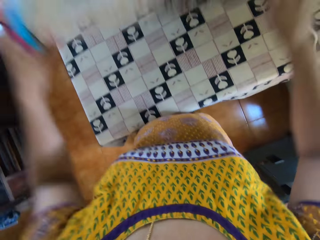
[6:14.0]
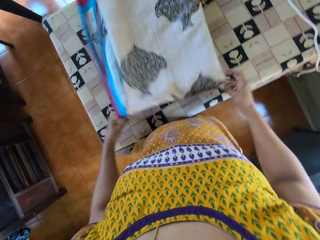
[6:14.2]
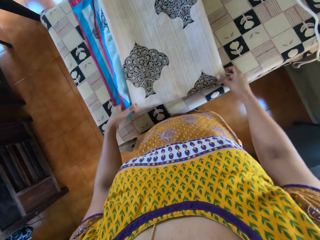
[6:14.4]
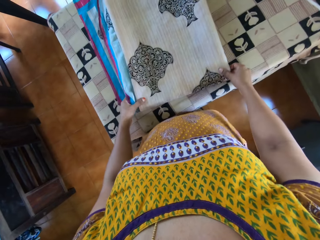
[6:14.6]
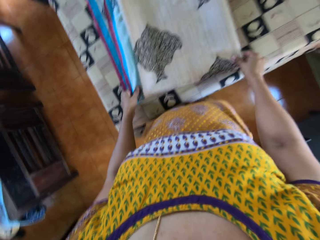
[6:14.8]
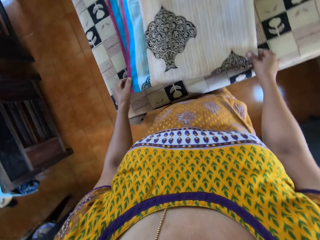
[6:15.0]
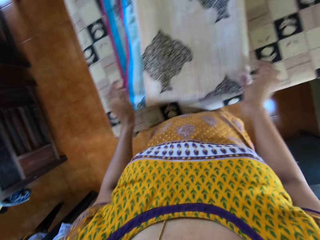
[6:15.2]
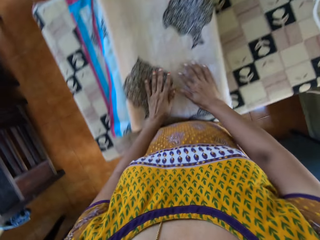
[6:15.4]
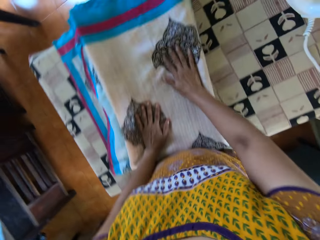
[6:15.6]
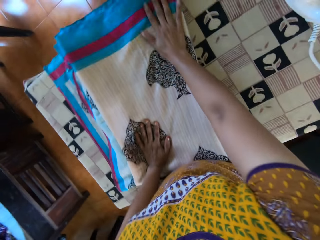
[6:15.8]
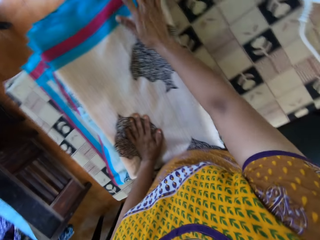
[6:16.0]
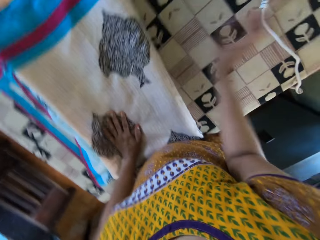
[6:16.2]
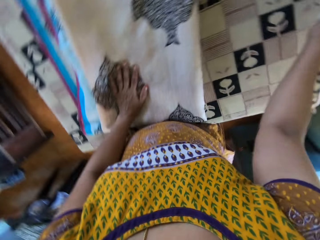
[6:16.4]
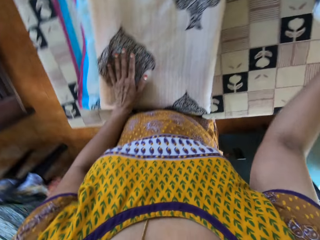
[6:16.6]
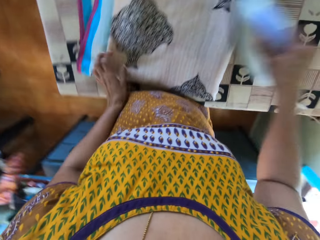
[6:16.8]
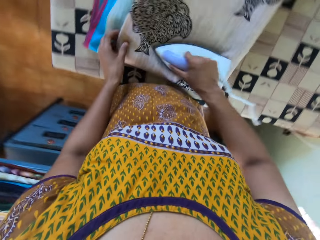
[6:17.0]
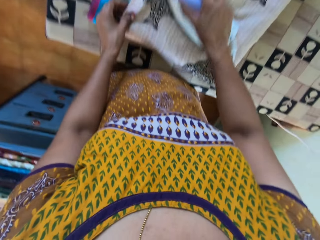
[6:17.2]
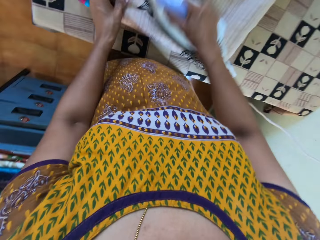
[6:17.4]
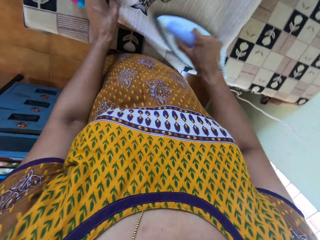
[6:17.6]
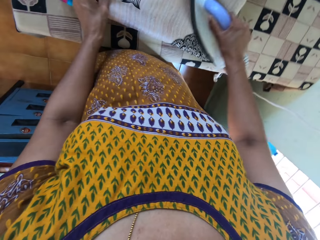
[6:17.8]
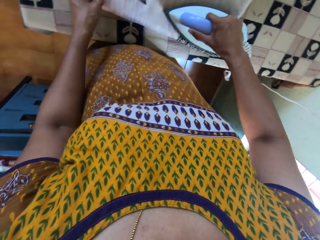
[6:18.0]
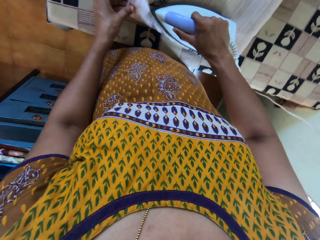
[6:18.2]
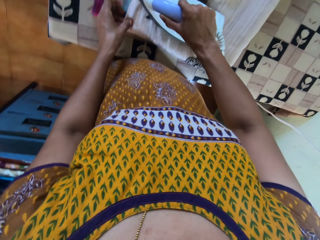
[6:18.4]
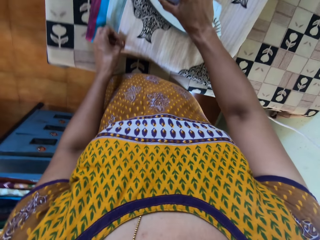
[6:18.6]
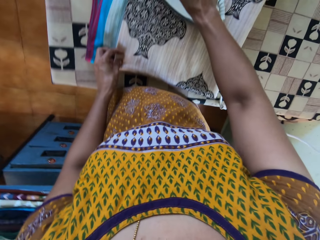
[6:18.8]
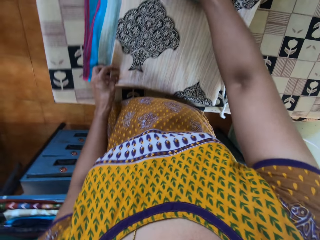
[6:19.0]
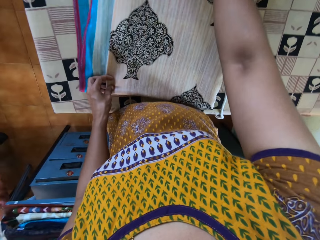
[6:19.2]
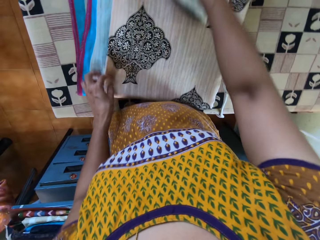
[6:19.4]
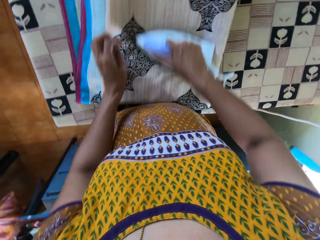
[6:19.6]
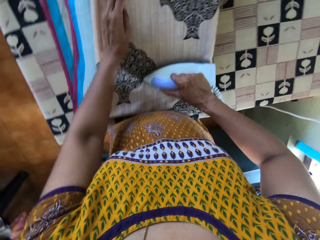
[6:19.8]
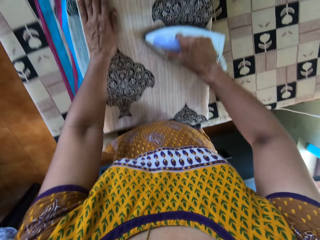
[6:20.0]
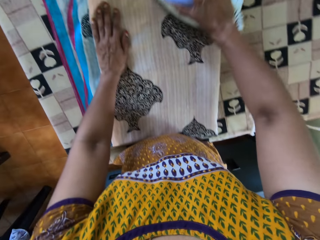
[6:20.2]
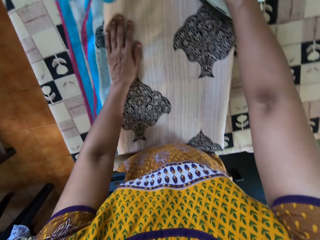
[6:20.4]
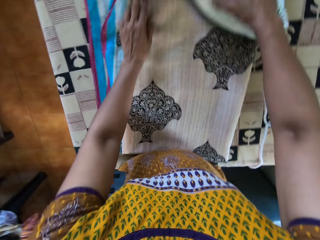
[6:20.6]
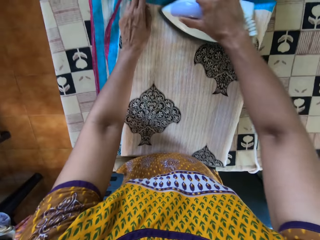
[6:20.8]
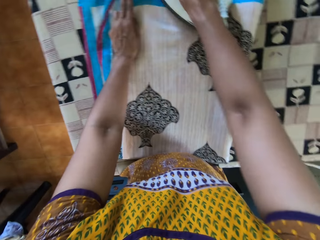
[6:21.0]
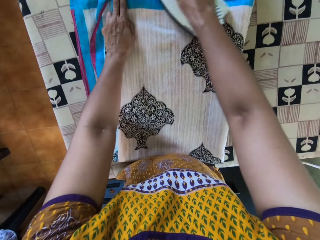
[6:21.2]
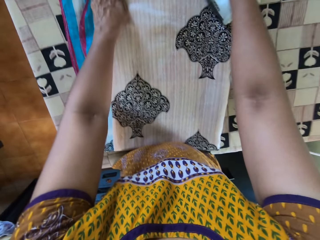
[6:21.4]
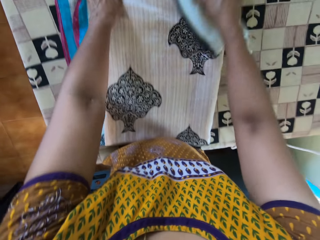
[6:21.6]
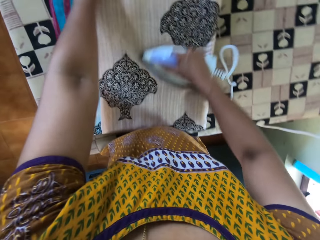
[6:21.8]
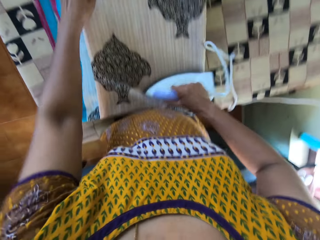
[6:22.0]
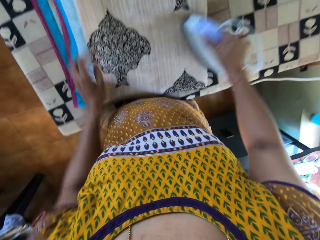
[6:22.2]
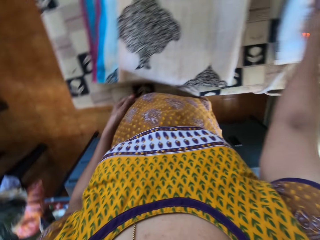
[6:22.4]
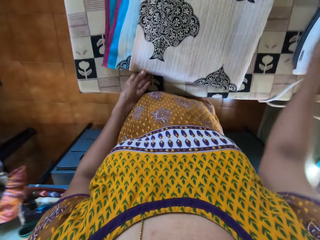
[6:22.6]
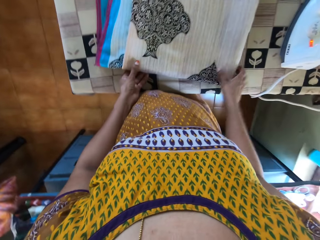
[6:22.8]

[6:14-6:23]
The camera wearer spreads the clothing material in her hands on the table. She drops the fabric on the table. She adjusts the clothing material on the table with her hands. She touches the fabric with her right hand. She picks up the iron on the table with her right hand. She irons the clothing material on the table with the iron in her right hand.

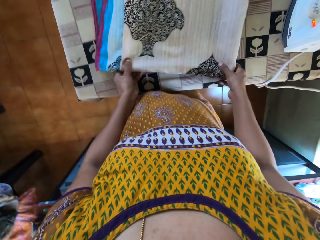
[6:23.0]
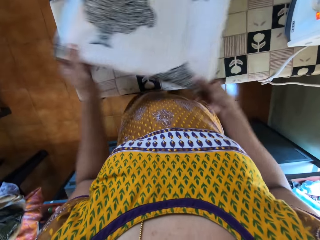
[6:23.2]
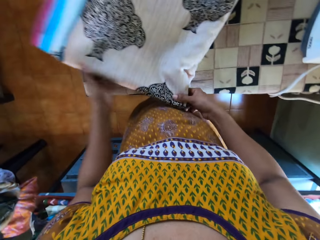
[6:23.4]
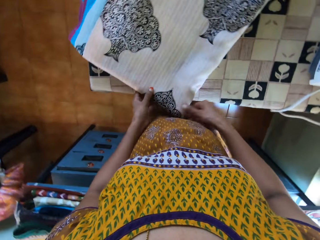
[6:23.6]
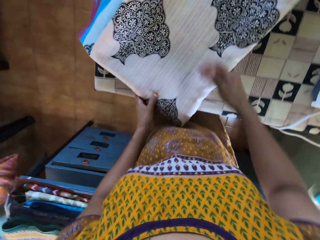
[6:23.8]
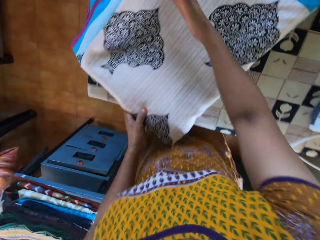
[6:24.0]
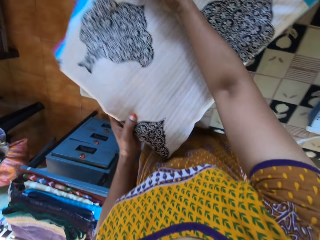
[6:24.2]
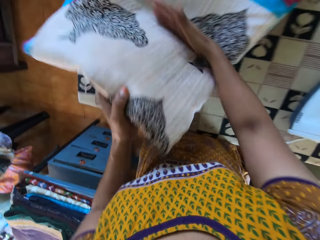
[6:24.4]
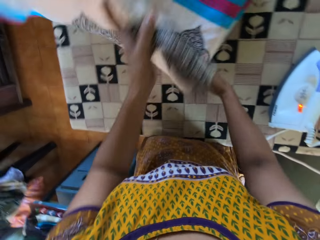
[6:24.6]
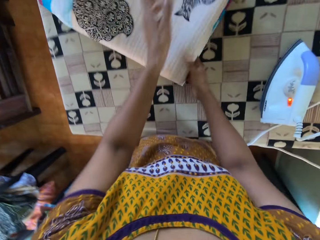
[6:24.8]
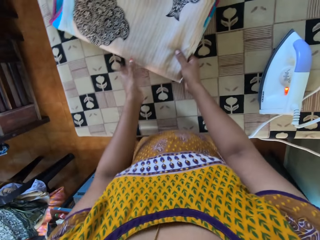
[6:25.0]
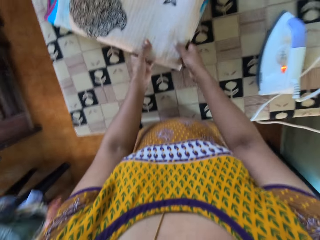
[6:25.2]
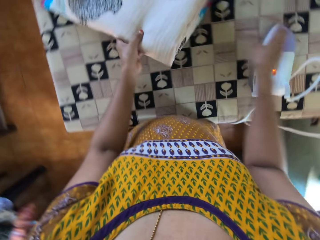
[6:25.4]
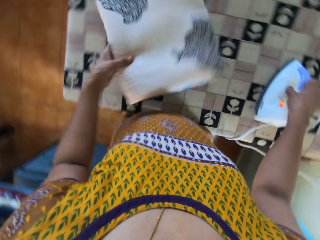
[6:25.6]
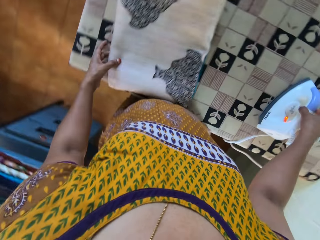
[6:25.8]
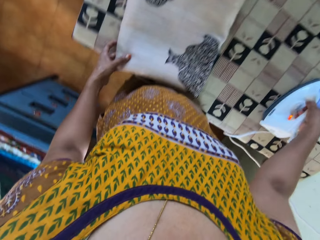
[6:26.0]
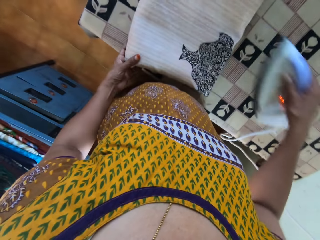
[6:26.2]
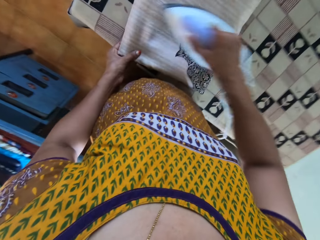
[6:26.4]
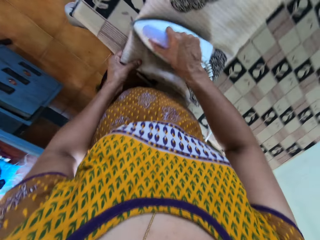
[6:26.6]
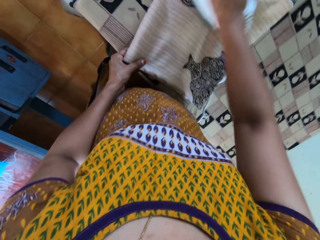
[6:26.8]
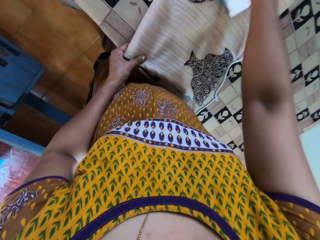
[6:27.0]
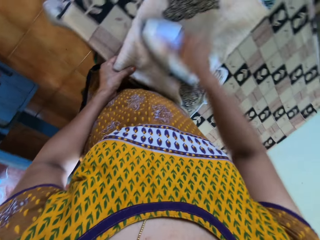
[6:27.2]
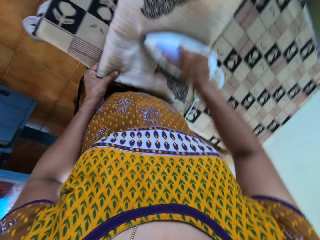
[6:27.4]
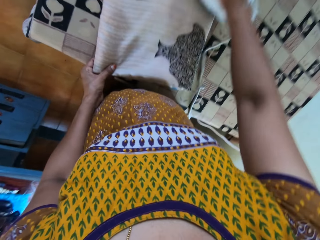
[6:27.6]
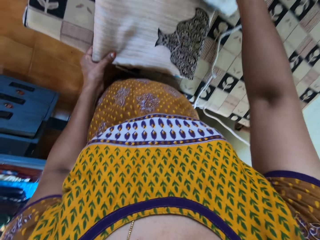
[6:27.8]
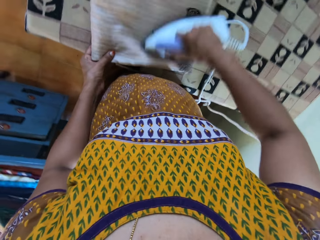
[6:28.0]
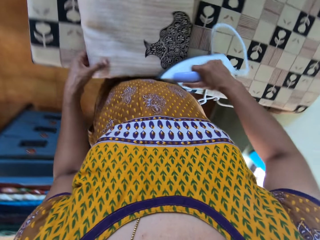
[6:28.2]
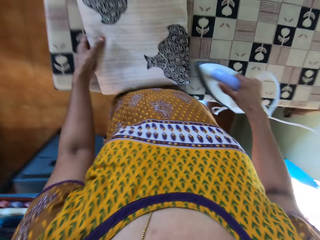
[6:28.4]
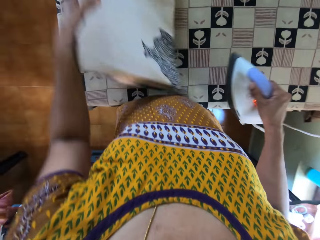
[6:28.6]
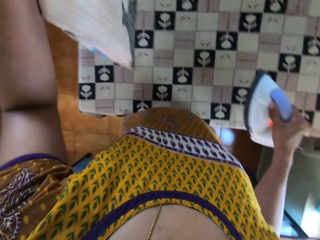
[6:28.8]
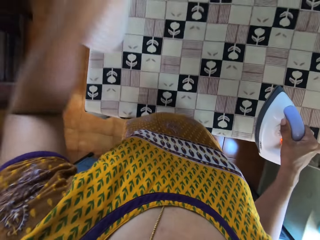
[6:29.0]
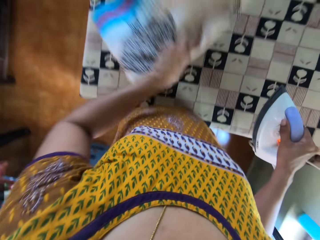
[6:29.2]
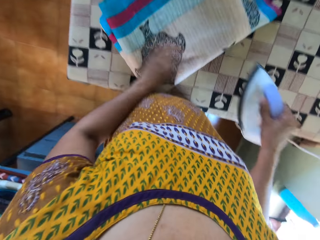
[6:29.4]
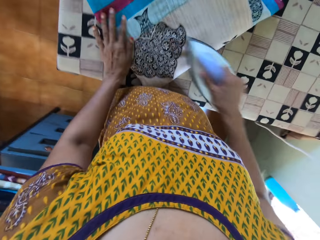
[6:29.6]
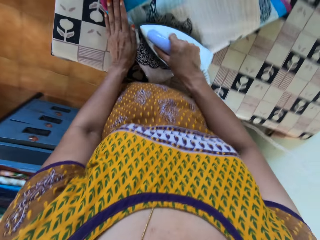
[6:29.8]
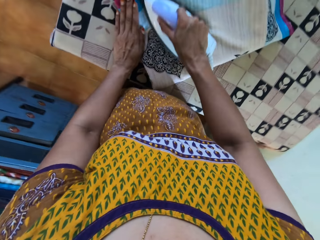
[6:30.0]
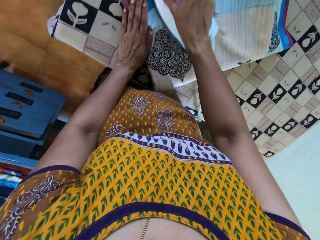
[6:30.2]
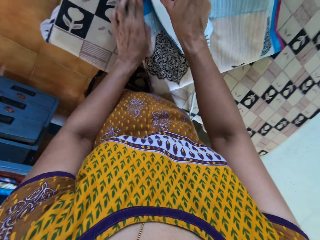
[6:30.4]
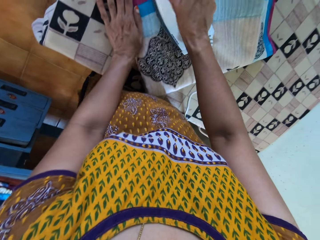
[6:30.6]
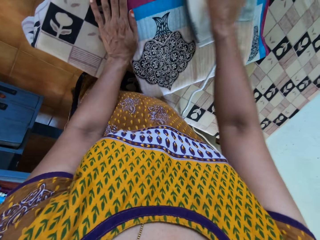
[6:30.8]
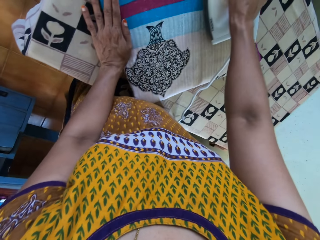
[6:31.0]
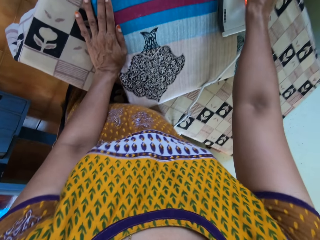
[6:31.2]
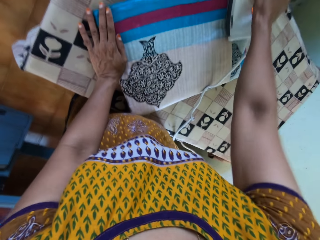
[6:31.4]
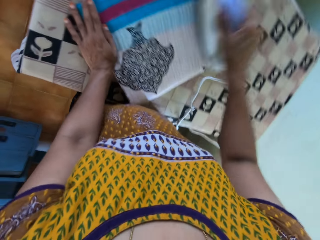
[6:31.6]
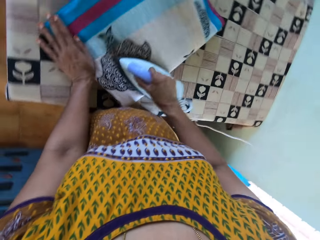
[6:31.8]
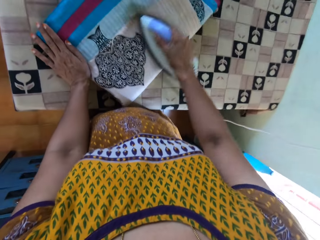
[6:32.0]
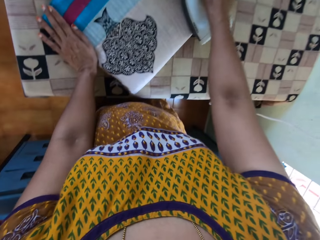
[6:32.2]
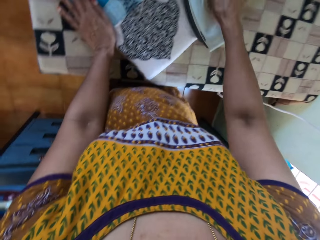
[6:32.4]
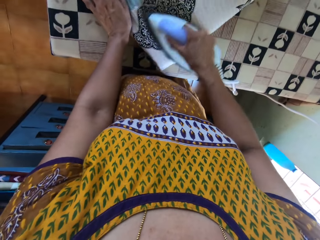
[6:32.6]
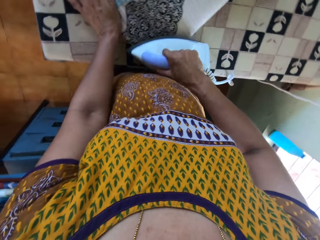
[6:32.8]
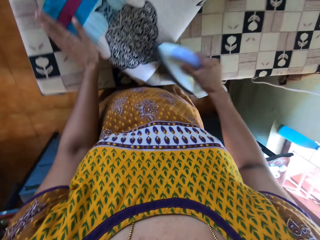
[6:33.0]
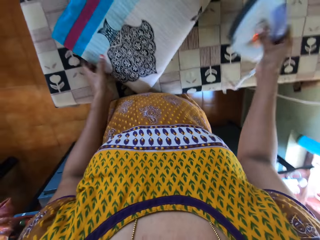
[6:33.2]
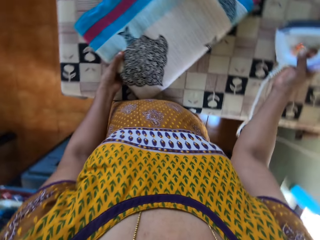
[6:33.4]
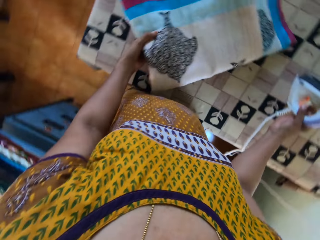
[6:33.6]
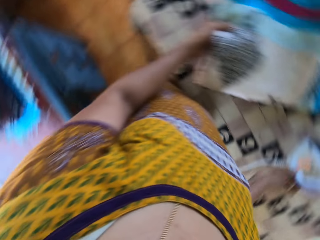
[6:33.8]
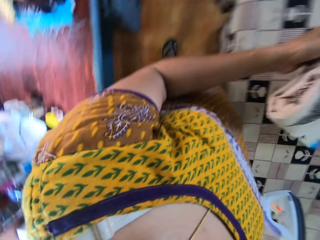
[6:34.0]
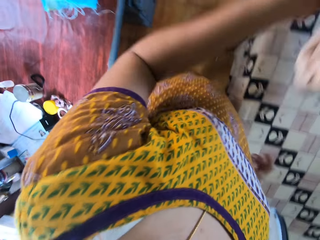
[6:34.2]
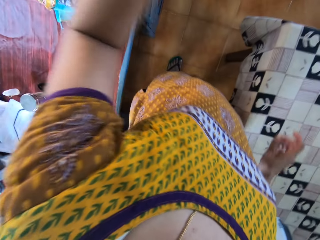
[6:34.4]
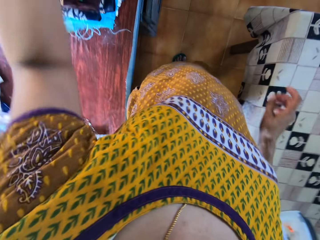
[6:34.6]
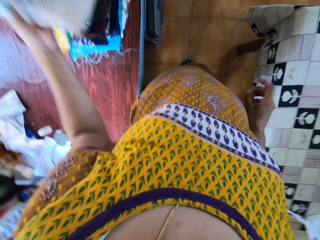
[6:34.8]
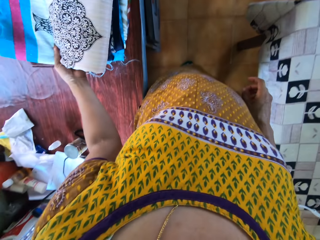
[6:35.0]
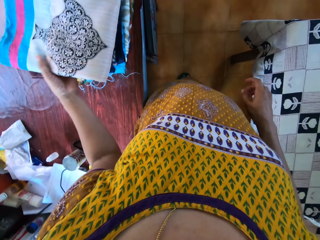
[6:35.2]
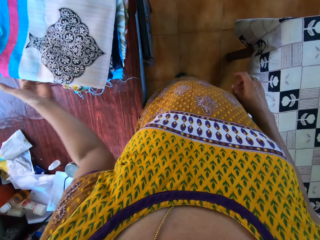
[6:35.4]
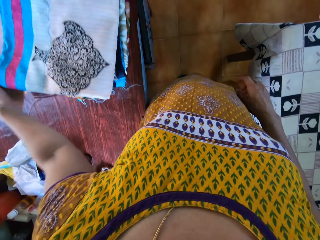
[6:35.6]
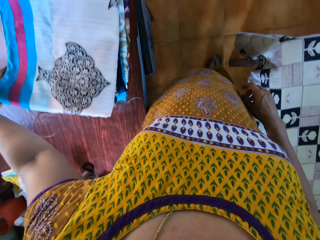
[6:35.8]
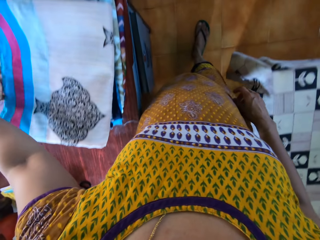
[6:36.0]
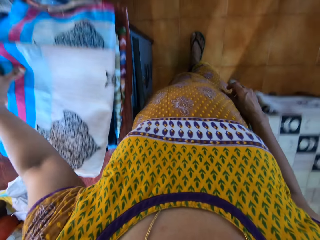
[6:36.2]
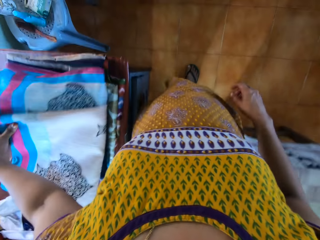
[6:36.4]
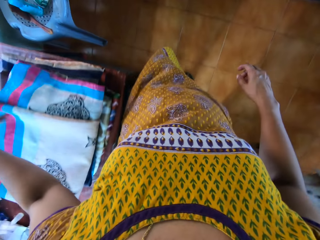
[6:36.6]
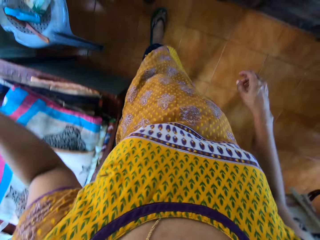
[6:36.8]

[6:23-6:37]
The camera wearer drops the iron in her right hand on the table. She adjusts the clothing material on the table with her hands. She pulls the fabric. She folds the clothing material on the table with her hands. She moves the clothing material on the table with her left hand. She picks up the iron on the table with her right hand. She irons the clothing material on the table with the iron in her right hand. She turns the clothing material on the table with her left hand. She irons the clothing material on the table with the iron in her right hand. She drops the iron in her right hand on the table. She picks up the clothing material on the table with her left hand. She drops the clothing material in her left hand on clothing materials on the table.
